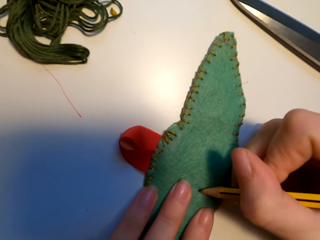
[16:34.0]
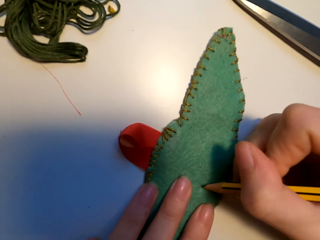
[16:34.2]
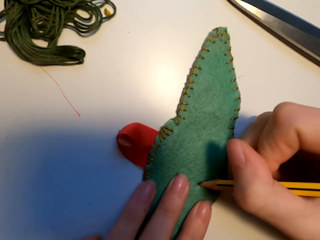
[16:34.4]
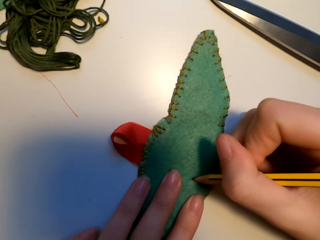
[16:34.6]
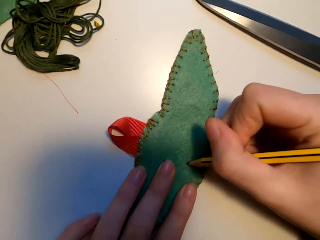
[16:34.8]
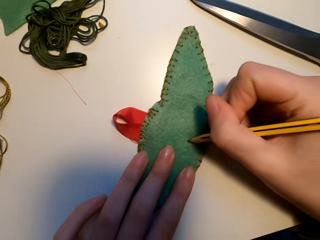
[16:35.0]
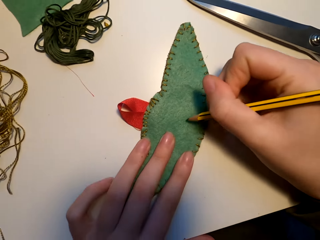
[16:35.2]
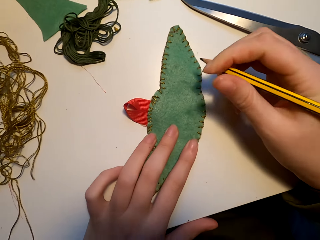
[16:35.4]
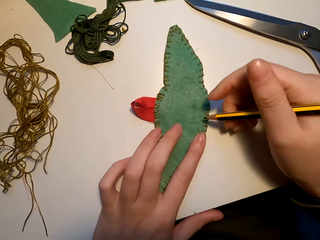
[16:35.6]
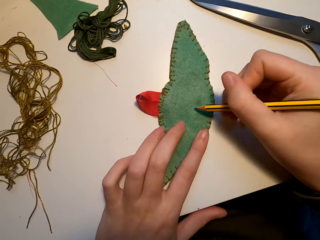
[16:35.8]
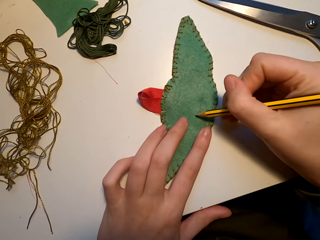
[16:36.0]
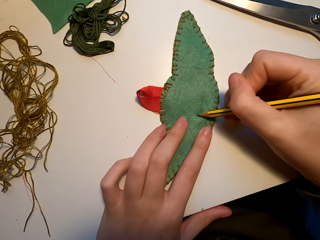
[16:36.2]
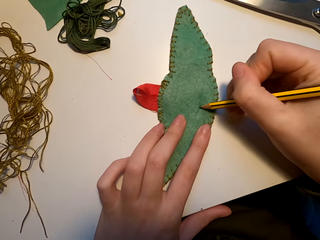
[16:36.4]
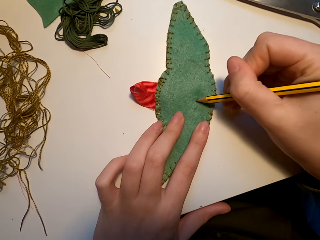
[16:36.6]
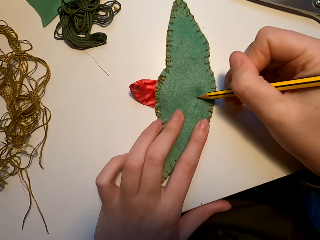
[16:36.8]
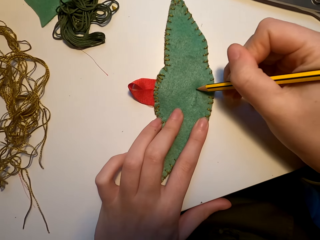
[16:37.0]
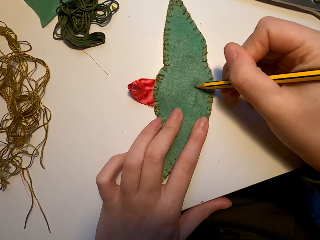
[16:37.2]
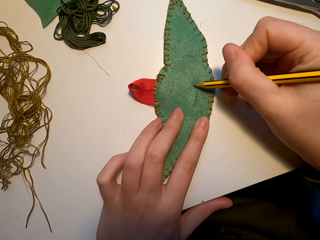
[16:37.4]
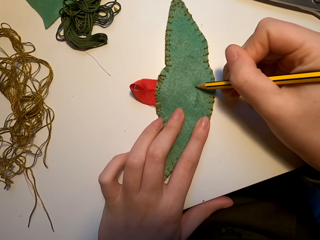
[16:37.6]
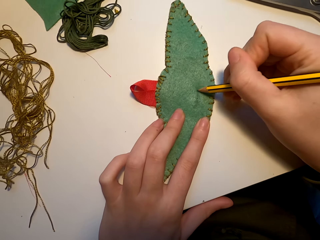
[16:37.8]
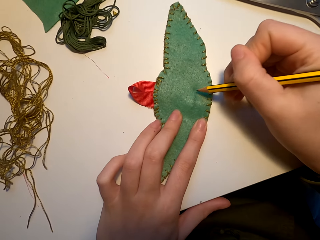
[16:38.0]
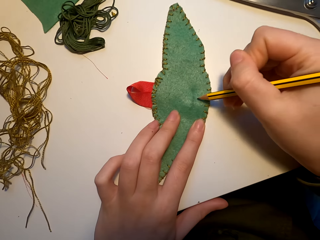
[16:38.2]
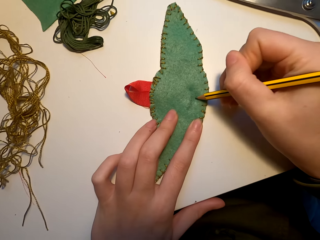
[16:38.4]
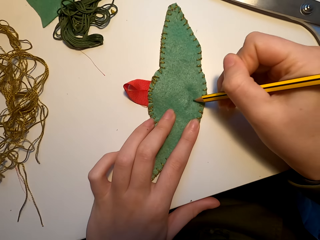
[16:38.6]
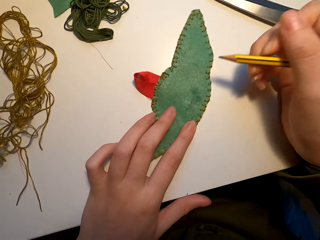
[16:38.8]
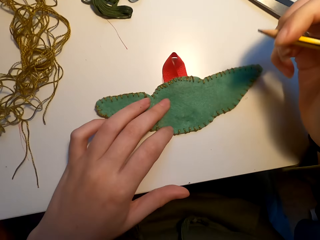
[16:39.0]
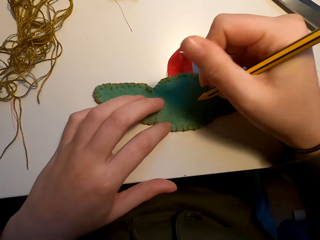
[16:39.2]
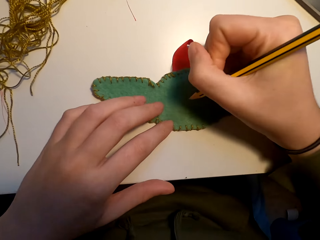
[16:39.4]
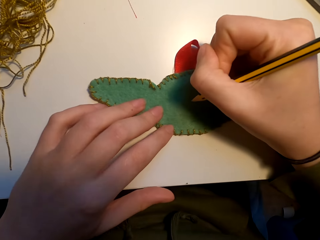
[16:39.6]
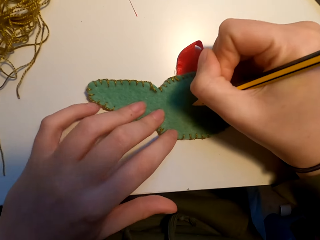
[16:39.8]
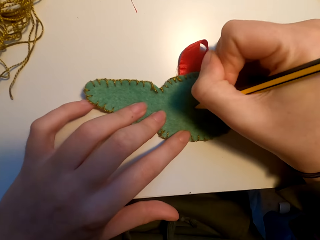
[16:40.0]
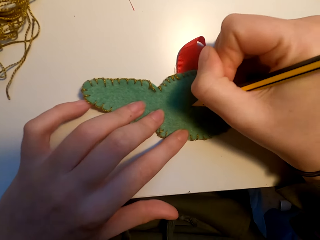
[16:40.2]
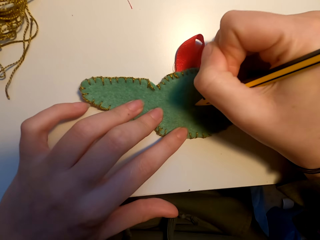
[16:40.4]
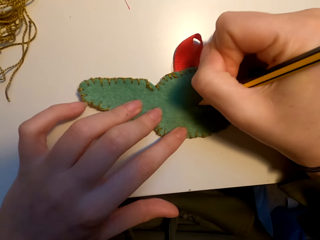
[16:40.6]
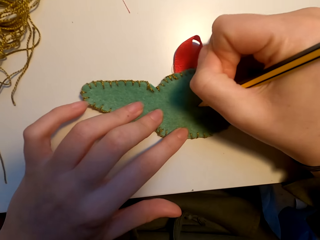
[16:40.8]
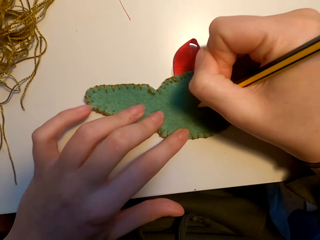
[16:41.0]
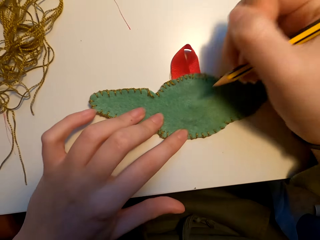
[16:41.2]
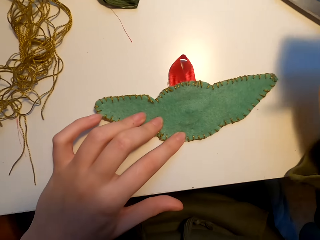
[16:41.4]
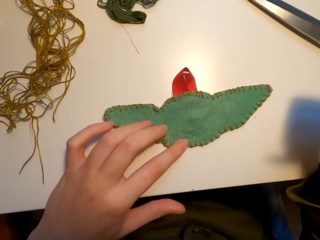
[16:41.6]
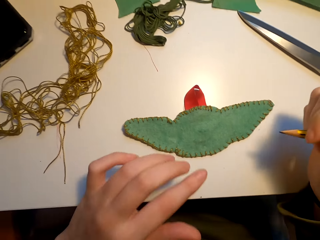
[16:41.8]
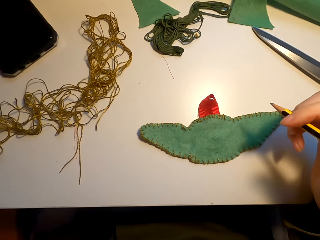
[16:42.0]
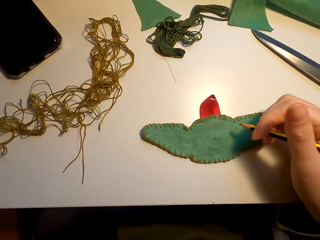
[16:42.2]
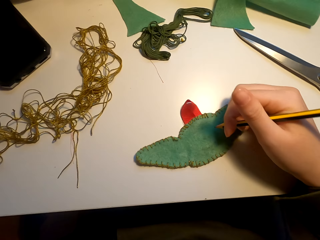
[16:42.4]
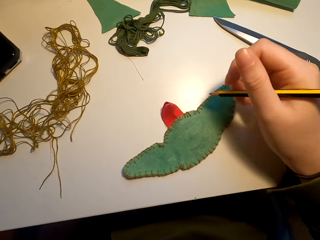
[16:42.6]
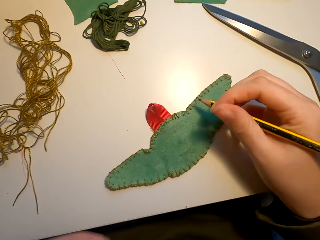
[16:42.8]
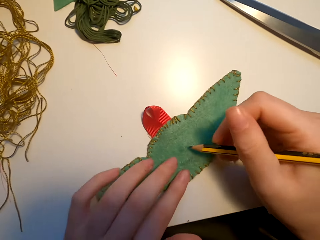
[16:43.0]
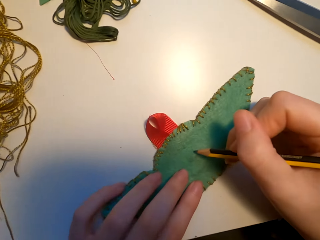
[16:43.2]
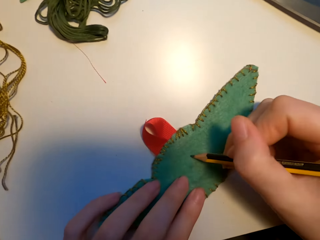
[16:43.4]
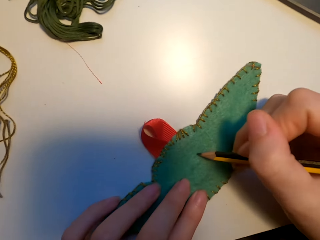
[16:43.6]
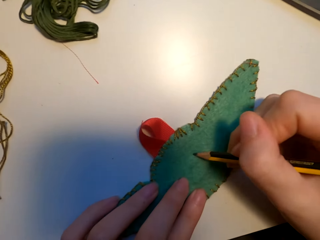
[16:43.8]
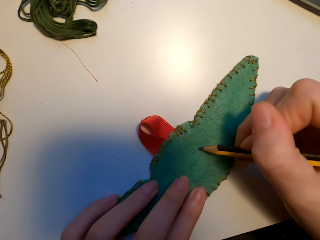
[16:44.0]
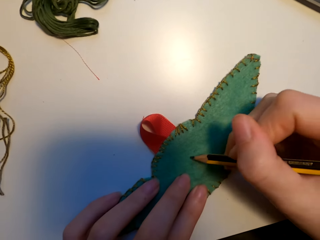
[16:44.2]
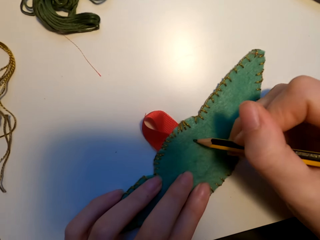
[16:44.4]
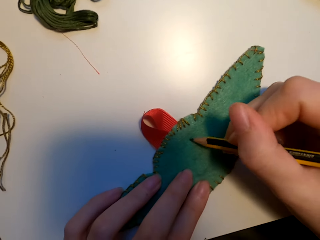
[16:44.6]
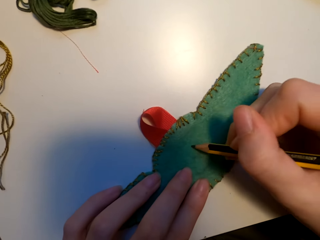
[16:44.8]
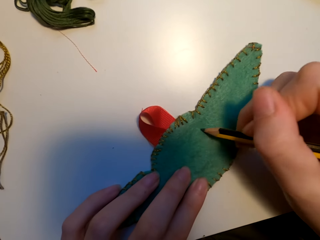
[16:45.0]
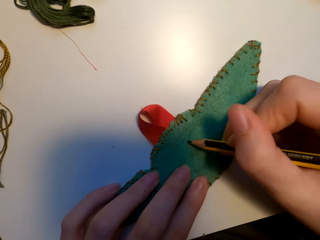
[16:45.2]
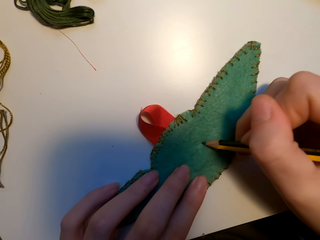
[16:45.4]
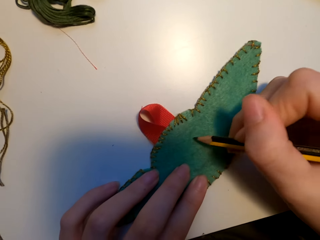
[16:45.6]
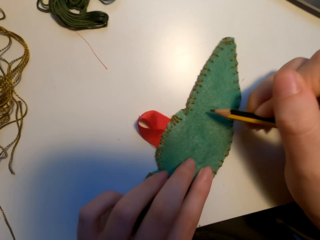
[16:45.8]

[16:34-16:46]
The camera wearer marks the fabric with a pencil. They turn the fabric. They mark the fabric. They turn the fabric. They mark the fabric with the pencil.

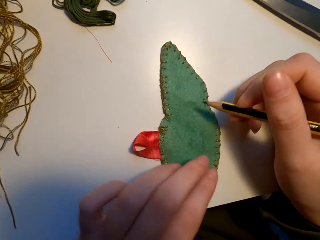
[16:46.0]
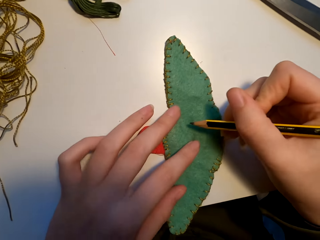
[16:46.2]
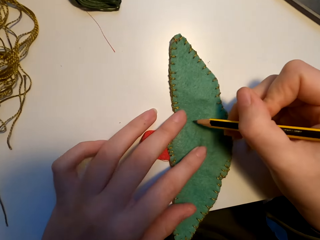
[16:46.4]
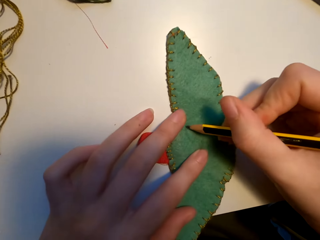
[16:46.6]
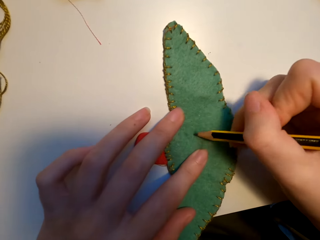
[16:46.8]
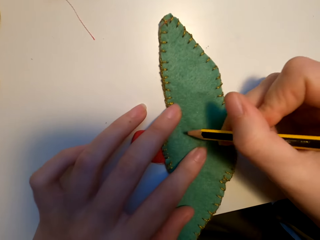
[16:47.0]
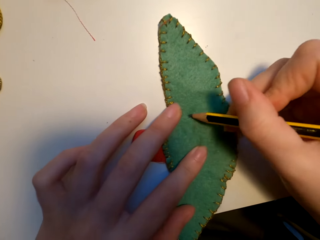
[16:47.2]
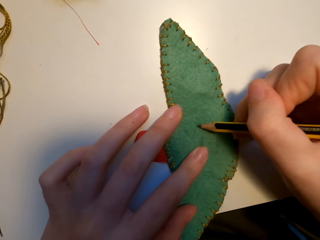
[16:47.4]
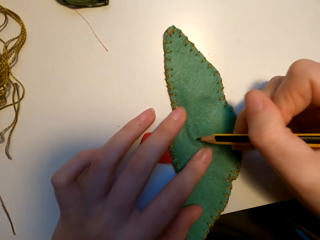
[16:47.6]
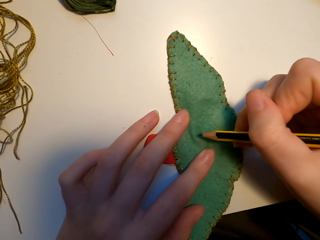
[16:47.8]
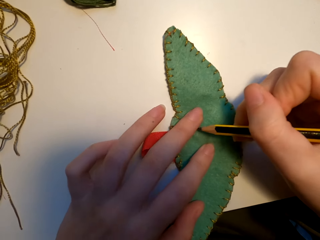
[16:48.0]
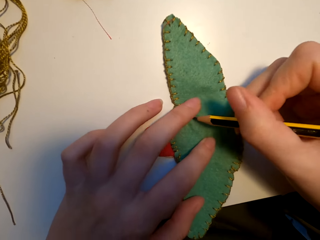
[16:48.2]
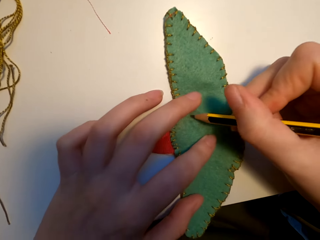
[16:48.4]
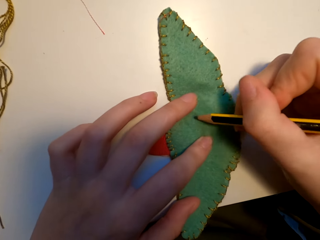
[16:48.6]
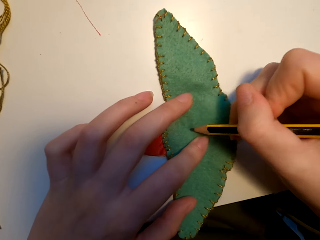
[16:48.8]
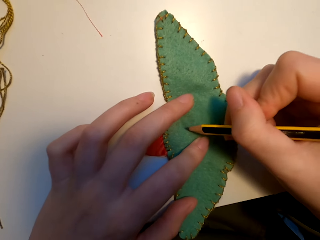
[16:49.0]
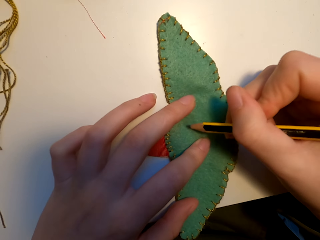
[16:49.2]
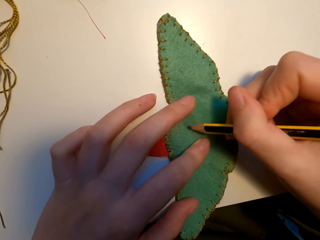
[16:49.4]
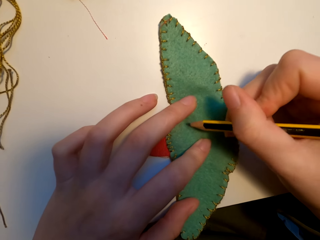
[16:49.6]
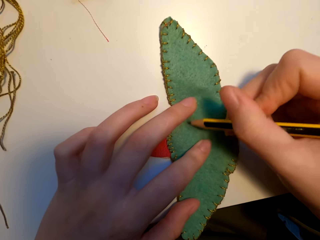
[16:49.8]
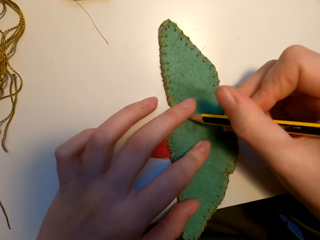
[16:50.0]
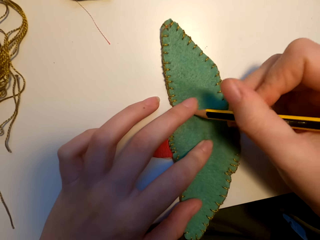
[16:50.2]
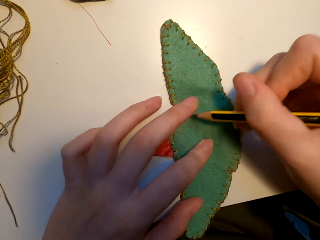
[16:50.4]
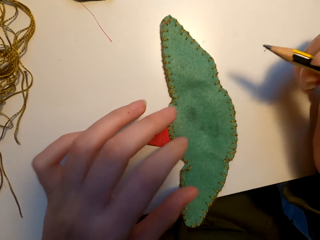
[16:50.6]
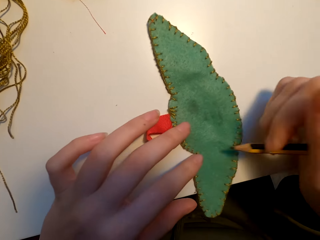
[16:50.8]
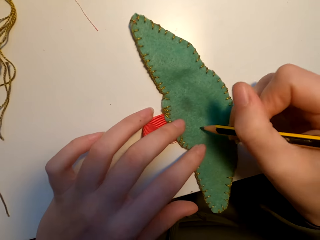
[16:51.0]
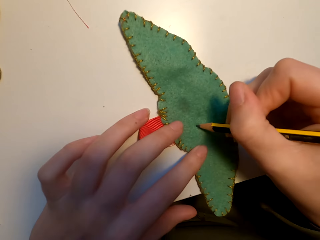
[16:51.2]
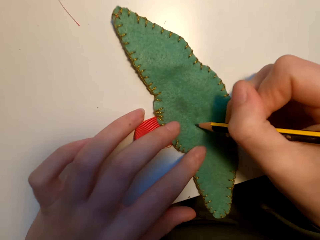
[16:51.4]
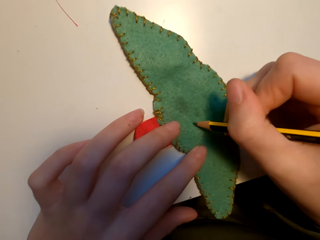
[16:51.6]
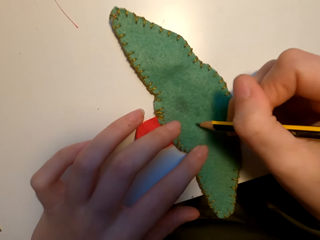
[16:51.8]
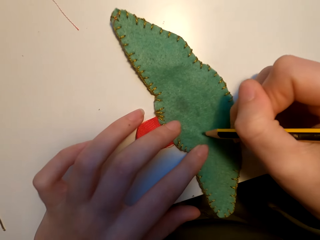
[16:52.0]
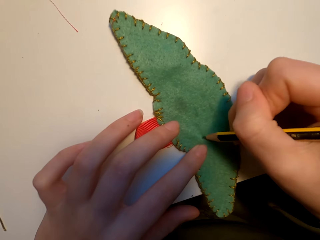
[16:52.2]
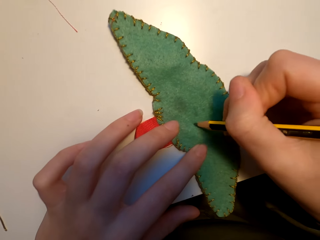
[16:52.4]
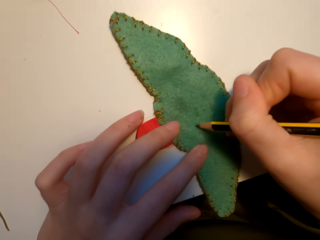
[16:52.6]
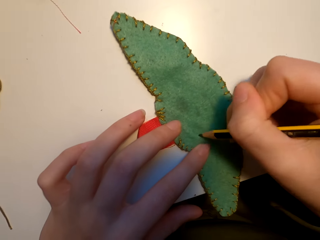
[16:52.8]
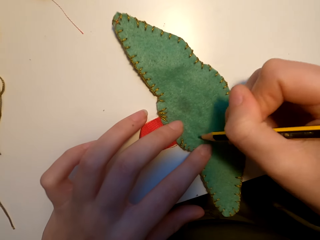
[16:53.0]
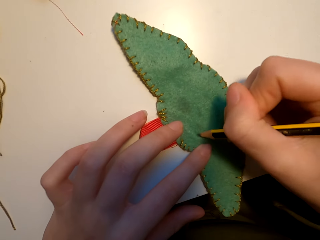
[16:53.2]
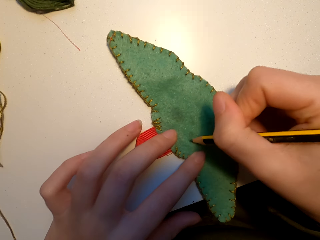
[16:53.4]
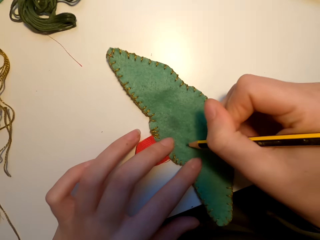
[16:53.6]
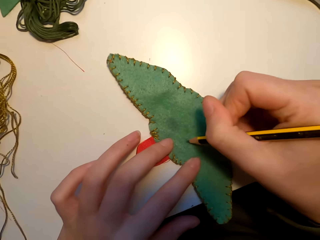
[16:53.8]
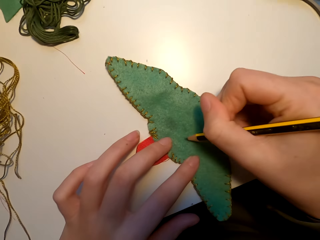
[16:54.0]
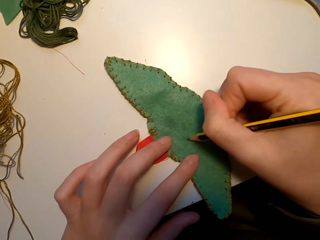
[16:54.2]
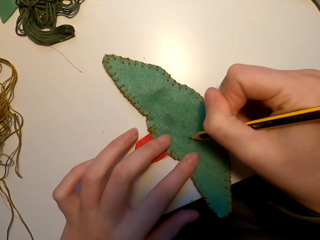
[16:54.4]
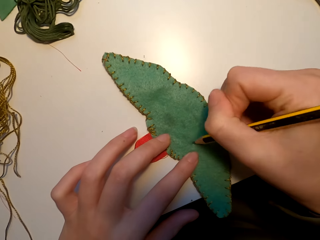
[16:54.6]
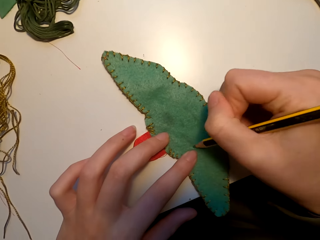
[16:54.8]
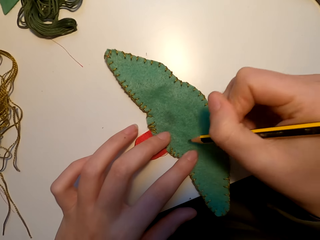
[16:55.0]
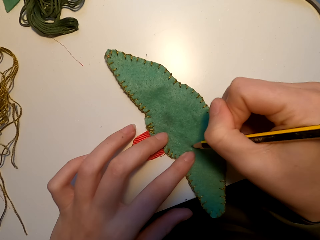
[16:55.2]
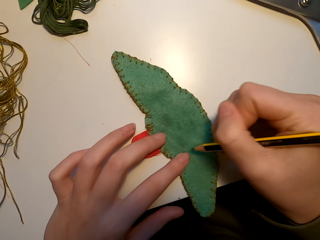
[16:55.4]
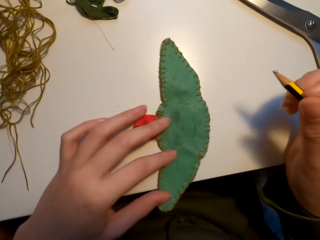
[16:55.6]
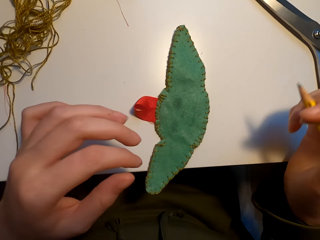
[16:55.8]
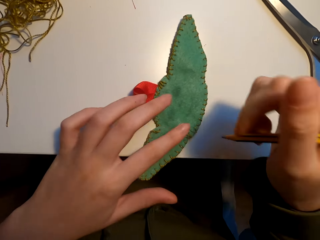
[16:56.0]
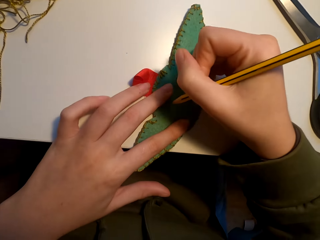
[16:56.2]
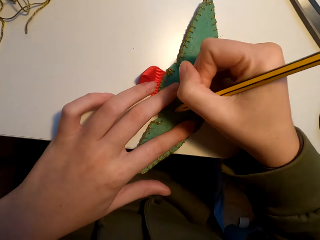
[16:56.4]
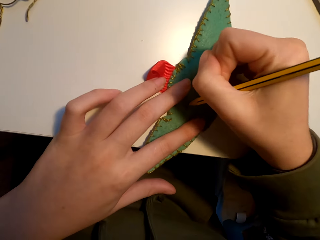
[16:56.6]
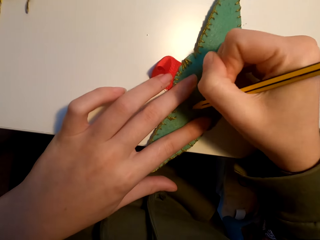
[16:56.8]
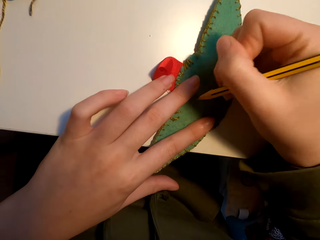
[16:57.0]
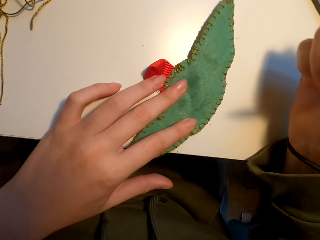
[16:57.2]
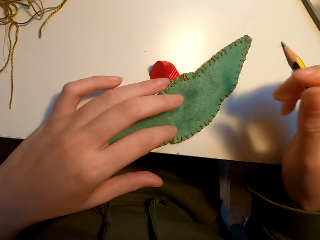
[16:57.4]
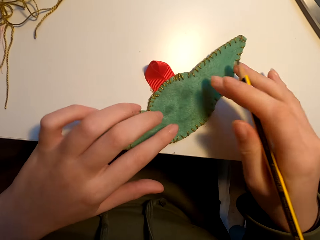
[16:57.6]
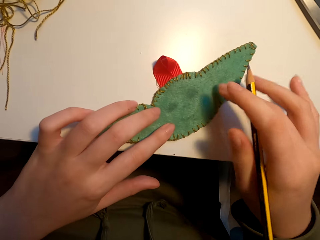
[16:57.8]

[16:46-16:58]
The camera wearer moves the fabric. They mark the fabric. They move the fabric. They mark the fabric. They move the fabric. They mark the fabric with a pencil.
